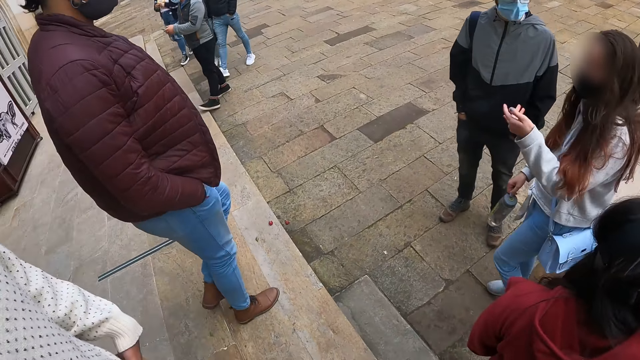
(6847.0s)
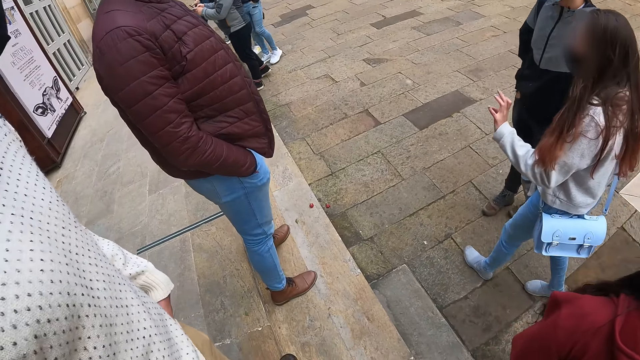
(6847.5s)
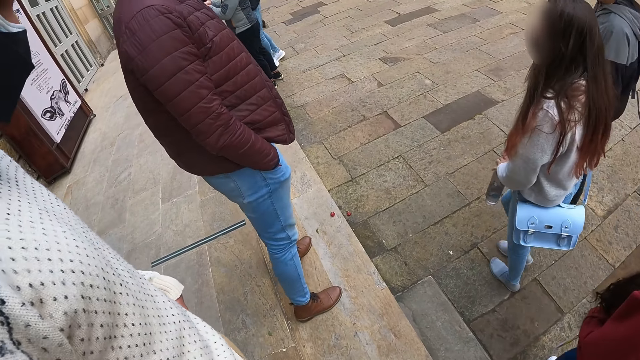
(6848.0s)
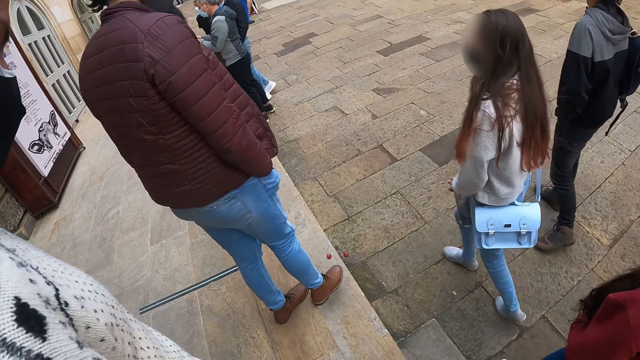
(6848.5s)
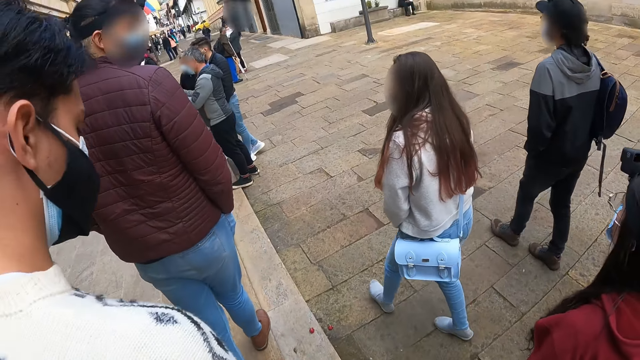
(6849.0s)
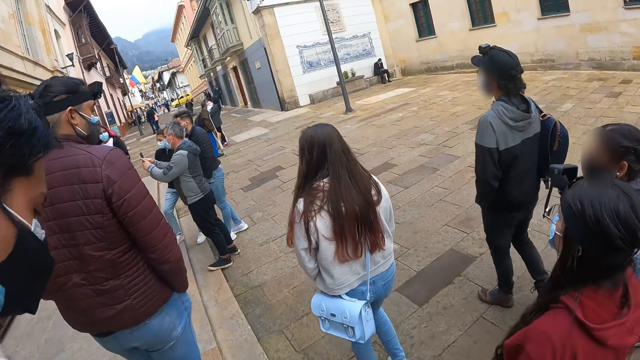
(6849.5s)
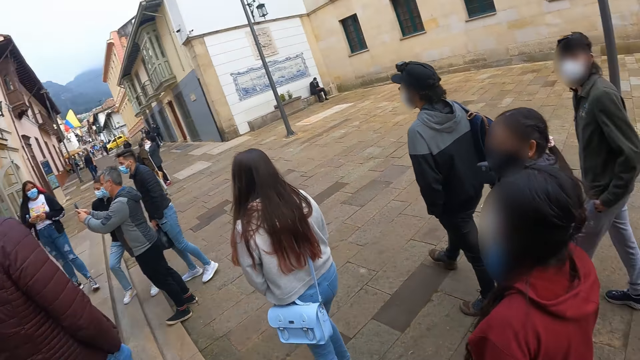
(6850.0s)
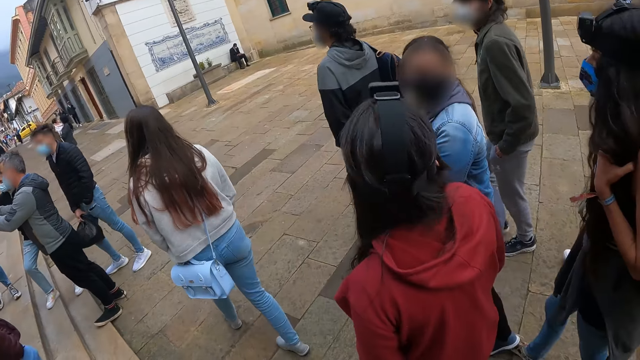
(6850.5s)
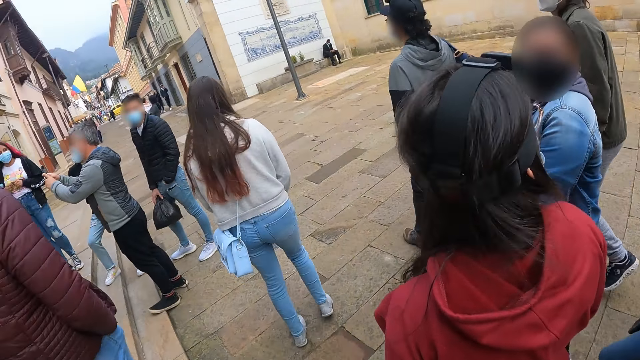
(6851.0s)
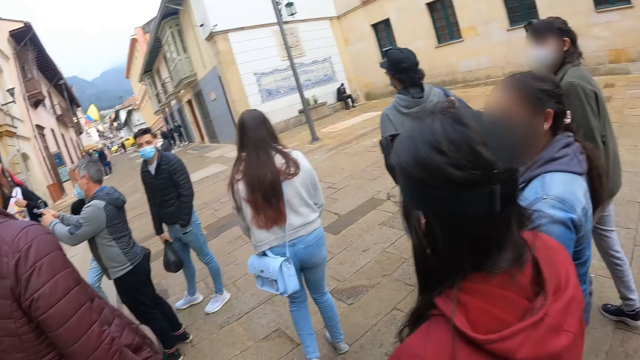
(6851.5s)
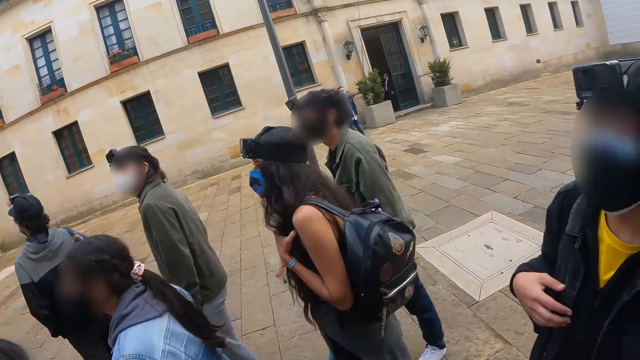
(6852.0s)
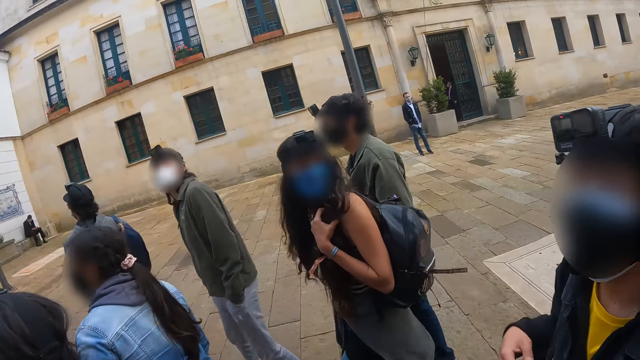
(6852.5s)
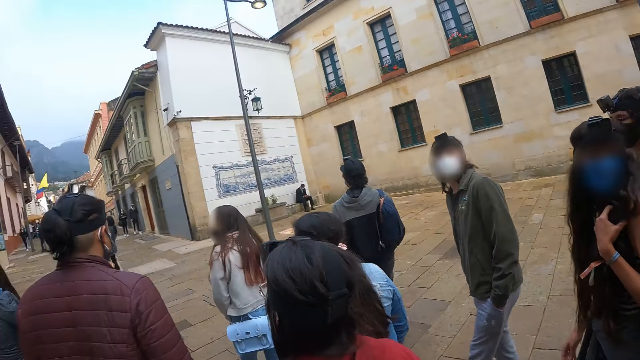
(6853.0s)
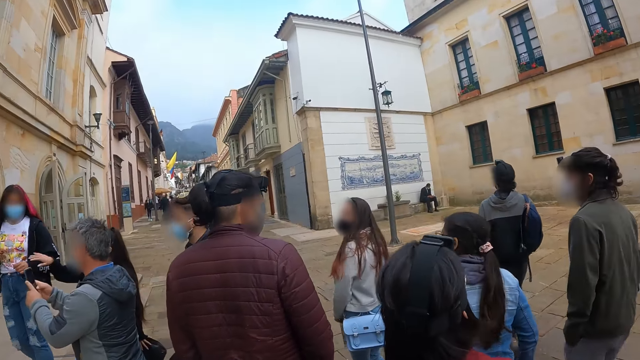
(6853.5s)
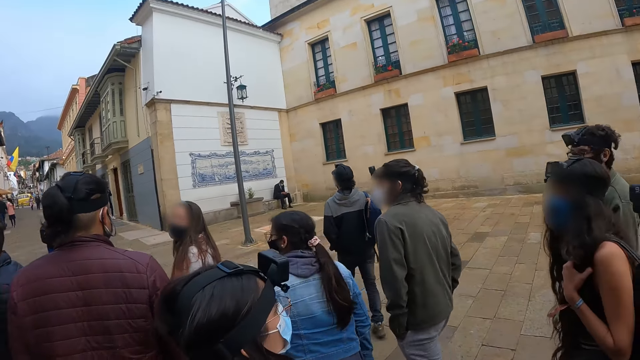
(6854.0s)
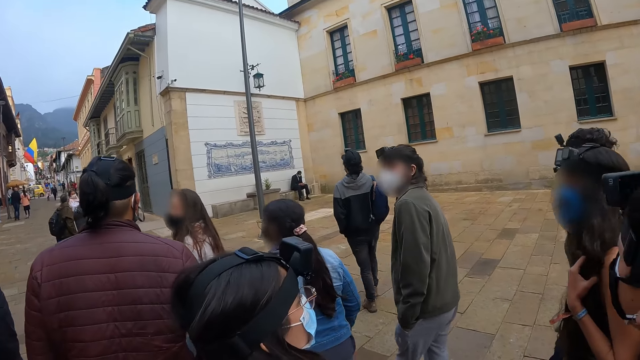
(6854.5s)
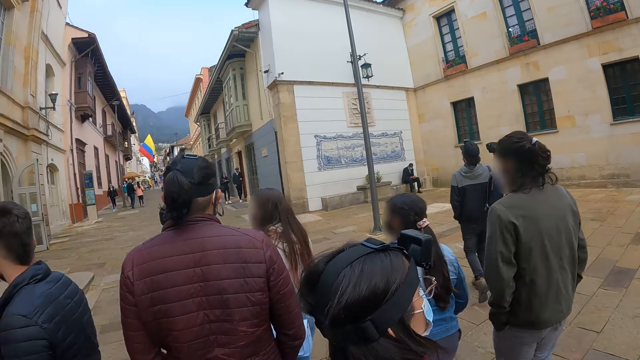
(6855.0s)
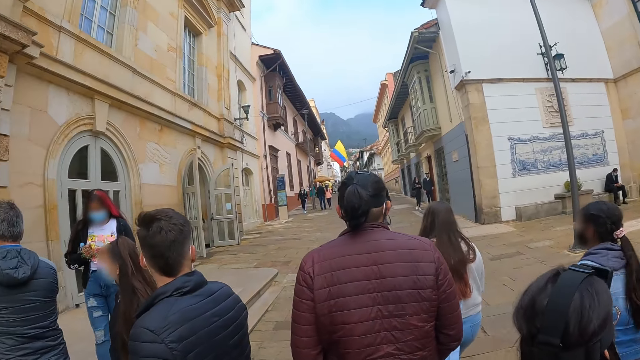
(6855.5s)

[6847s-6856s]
The camera wearer walks across an alley. They walk on the pavement.

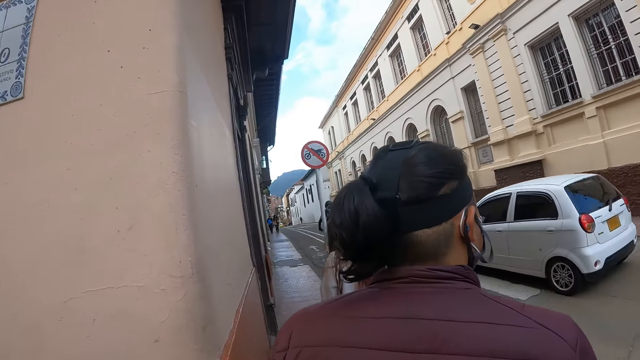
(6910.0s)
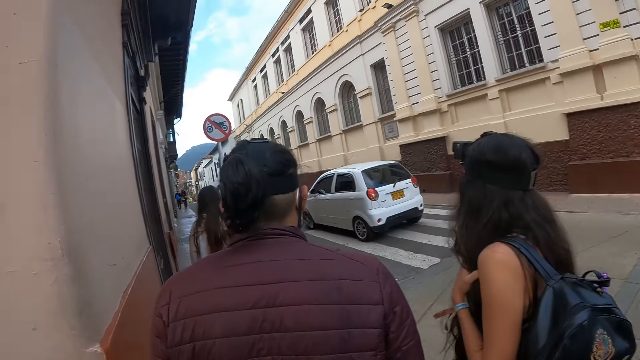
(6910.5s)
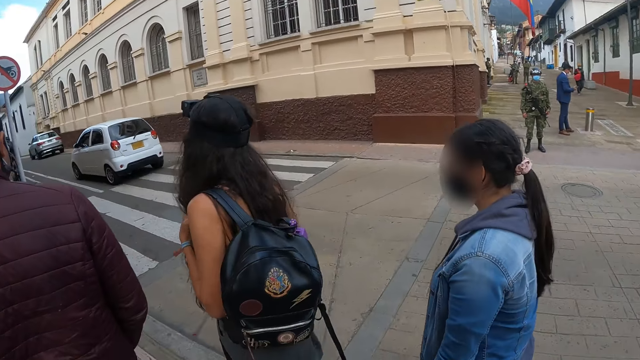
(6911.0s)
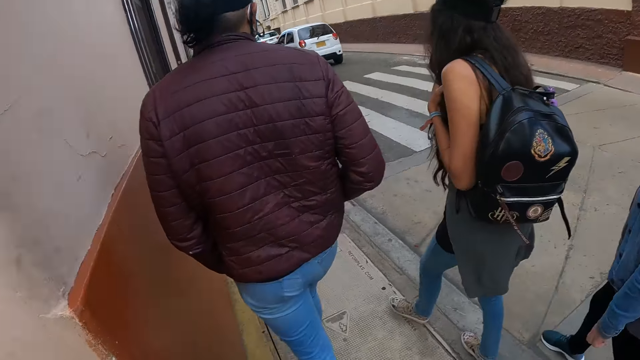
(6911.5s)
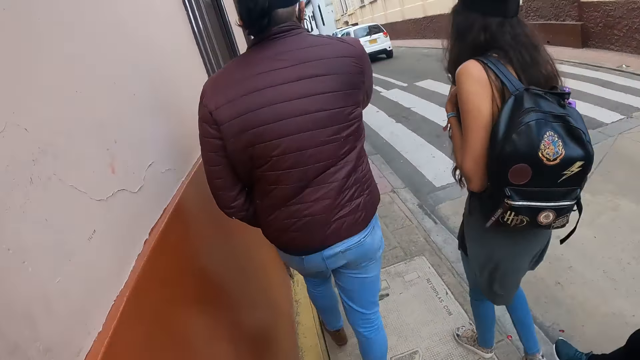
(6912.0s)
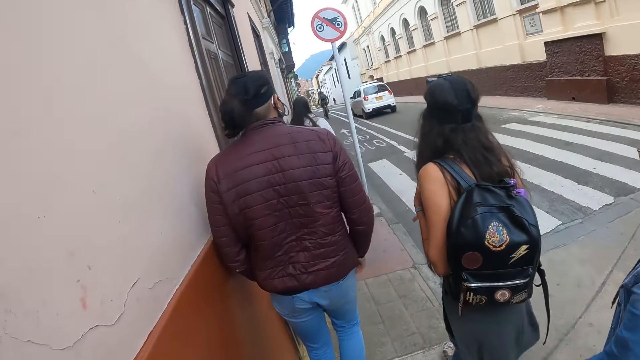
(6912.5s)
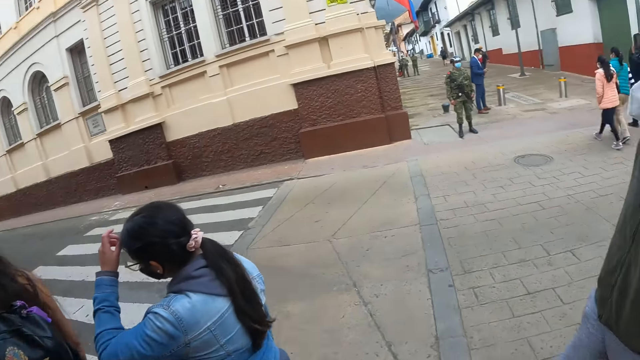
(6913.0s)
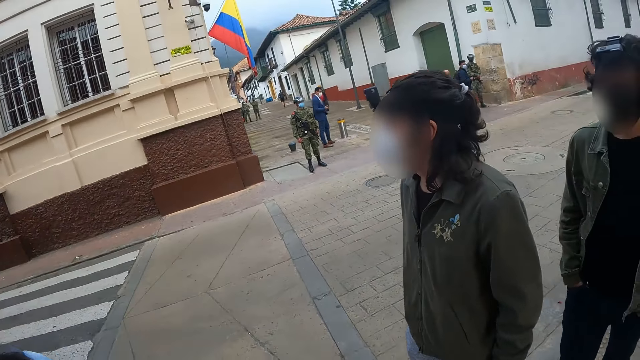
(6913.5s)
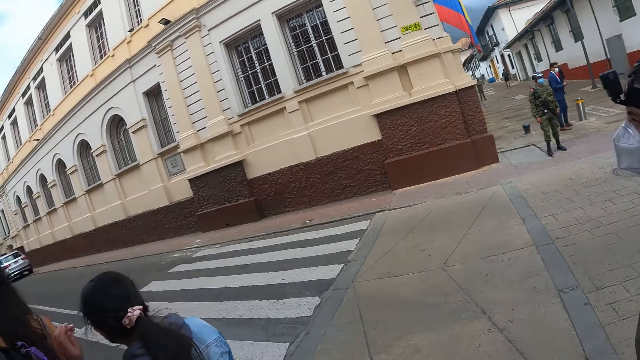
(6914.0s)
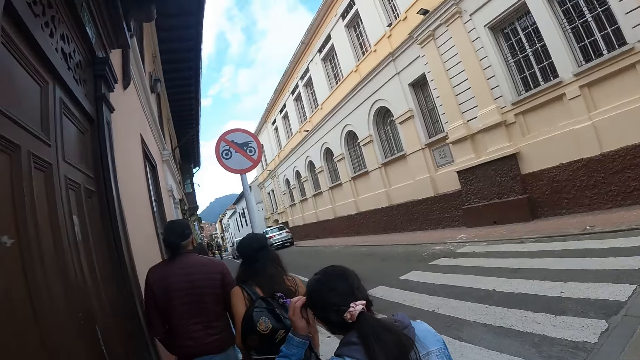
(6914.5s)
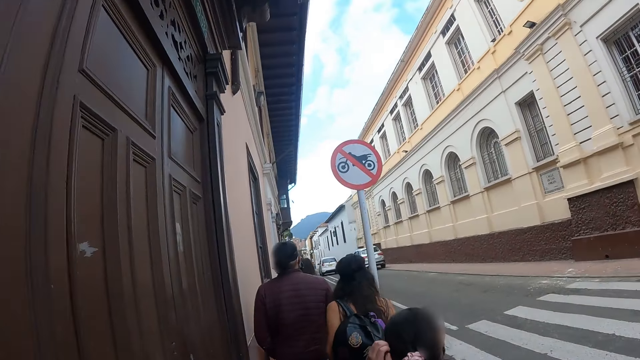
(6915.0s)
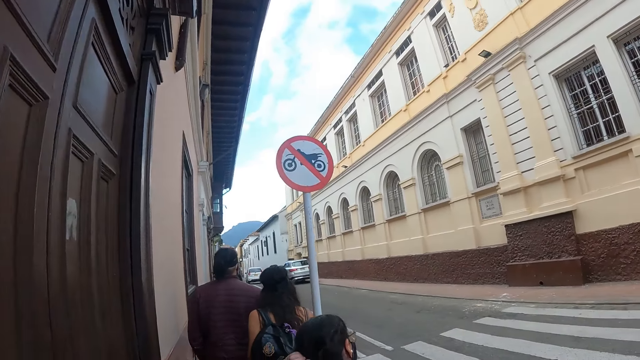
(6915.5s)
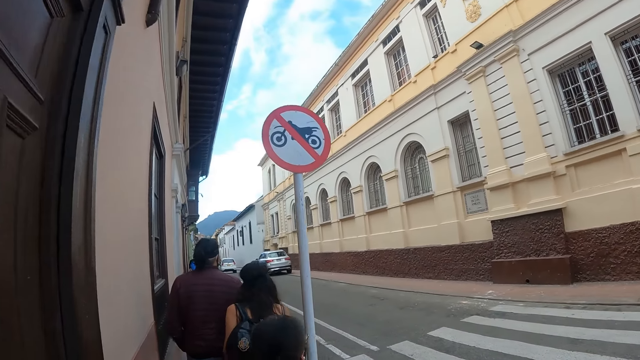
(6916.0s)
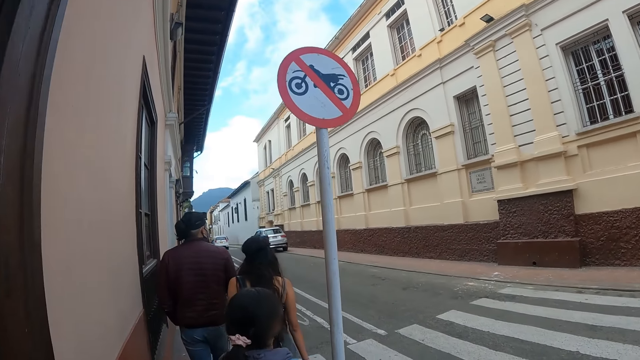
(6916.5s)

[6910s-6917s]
The camera wearer walks across a street.

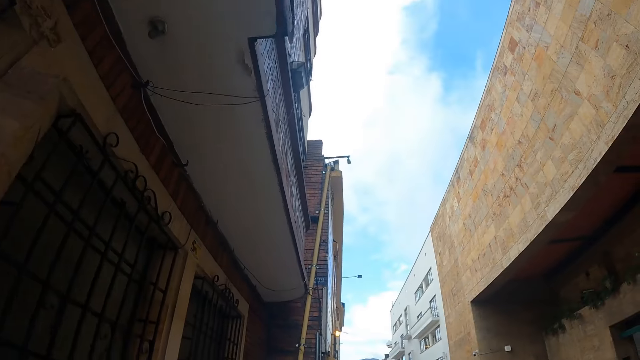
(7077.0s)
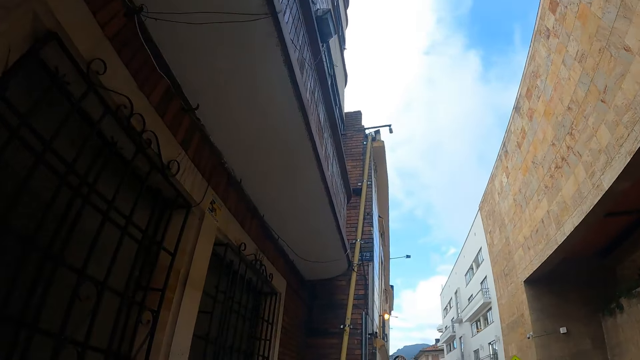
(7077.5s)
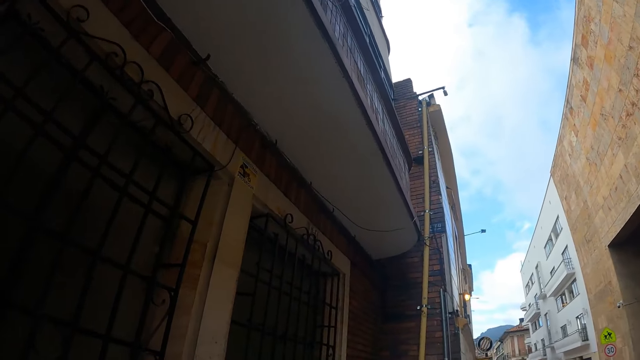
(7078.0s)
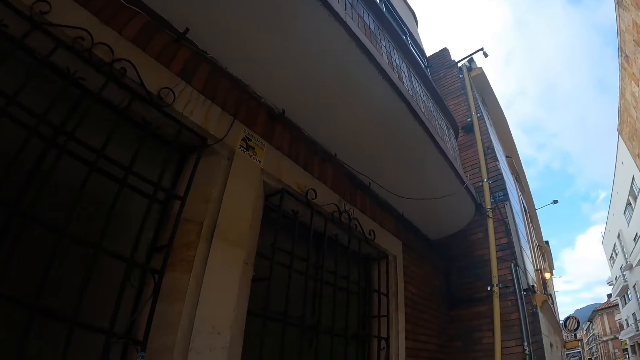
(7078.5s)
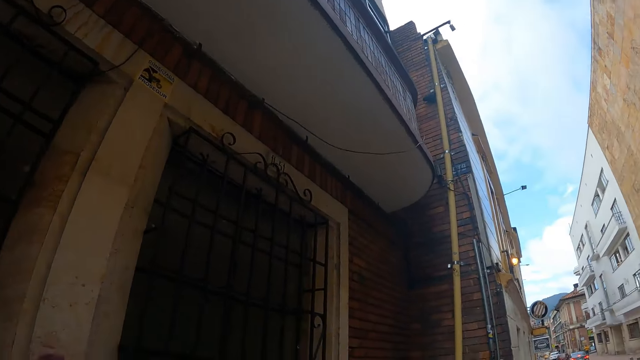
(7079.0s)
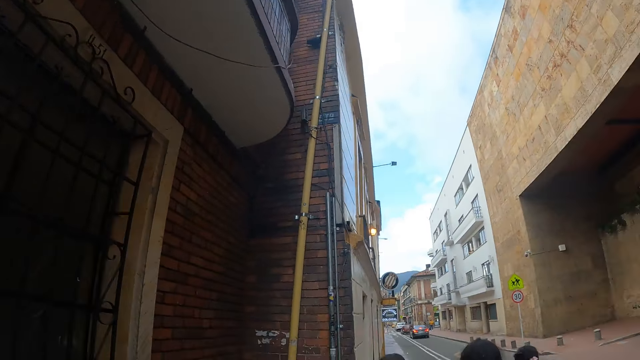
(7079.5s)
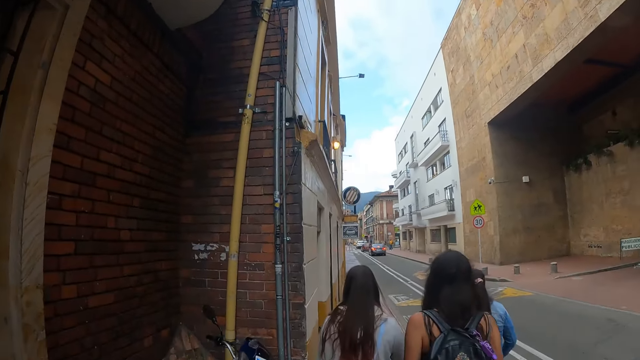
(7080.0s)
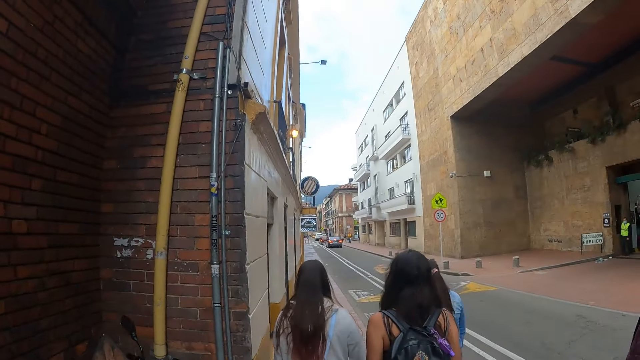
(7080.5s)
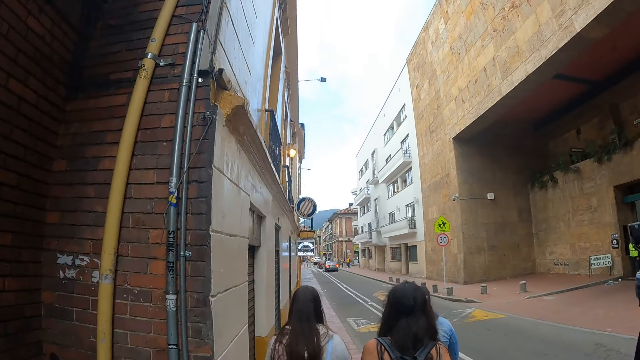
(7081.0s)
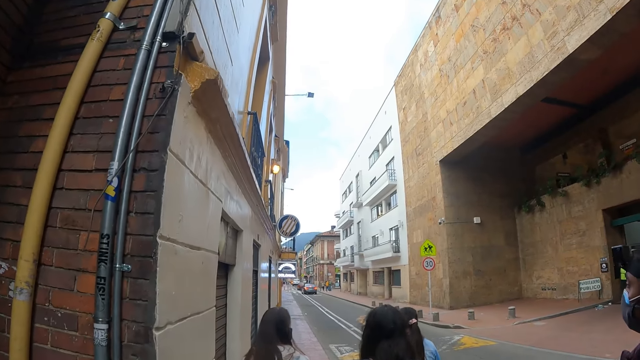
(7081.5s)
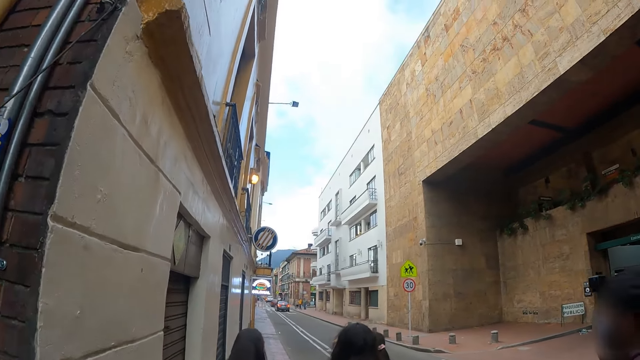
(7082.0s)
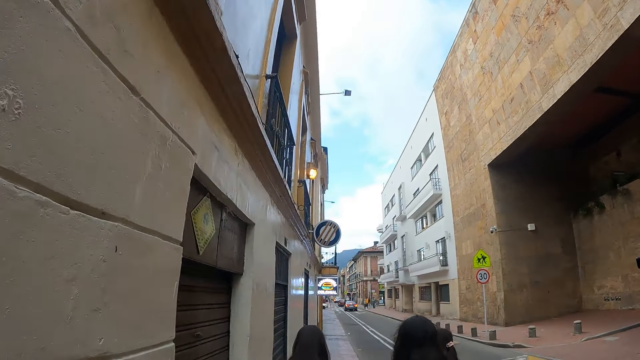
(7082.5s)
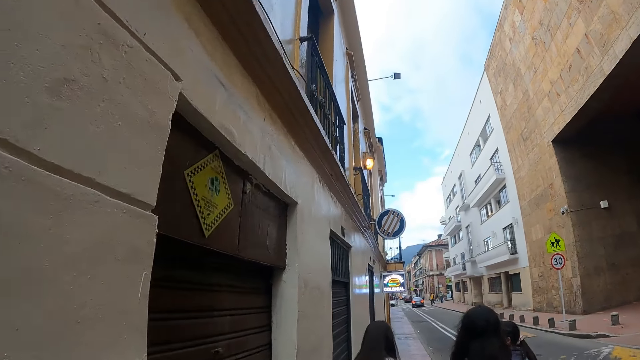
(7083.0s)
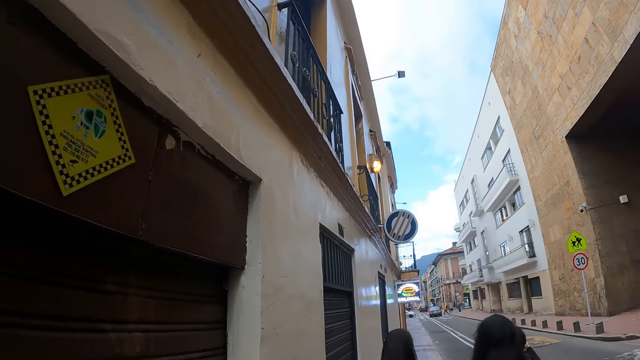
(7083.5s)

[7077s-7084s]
The camera wearer looks around.
